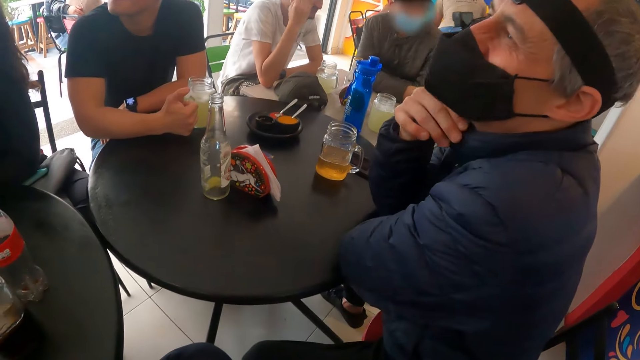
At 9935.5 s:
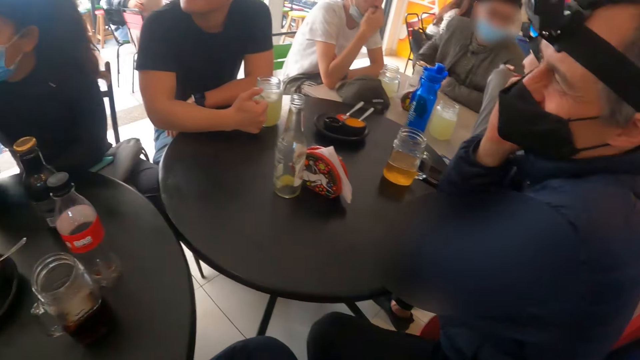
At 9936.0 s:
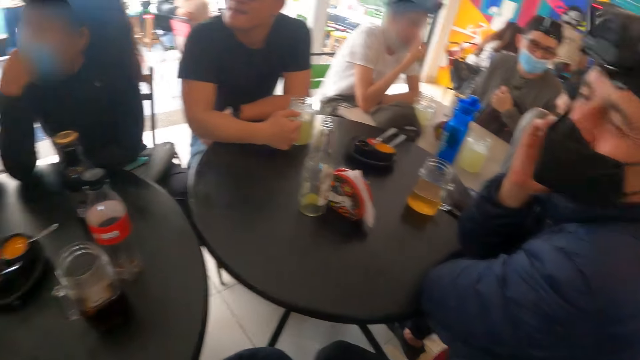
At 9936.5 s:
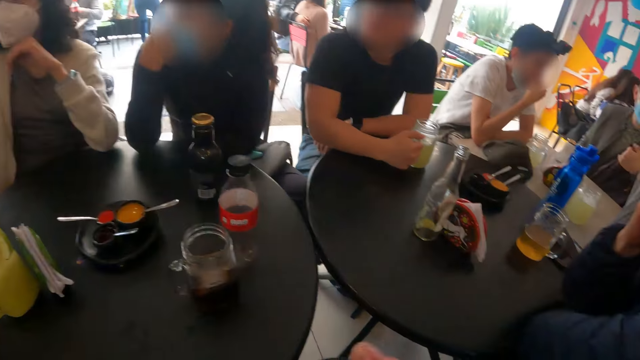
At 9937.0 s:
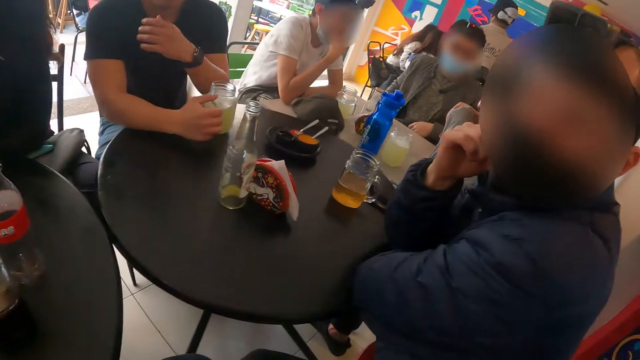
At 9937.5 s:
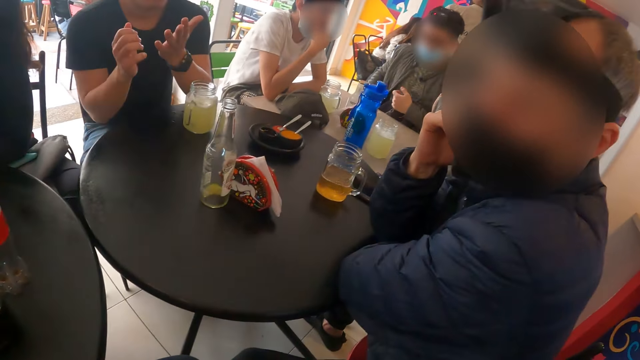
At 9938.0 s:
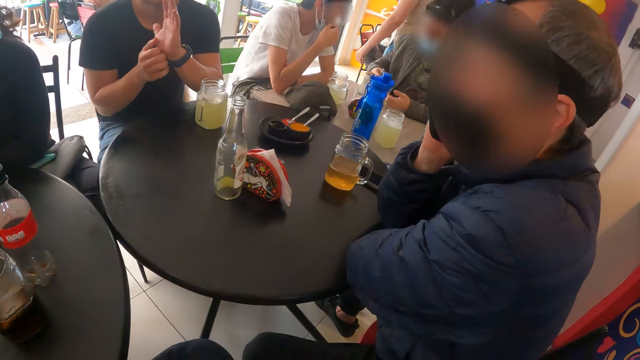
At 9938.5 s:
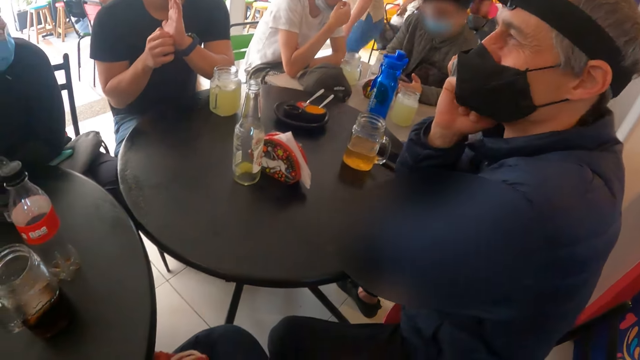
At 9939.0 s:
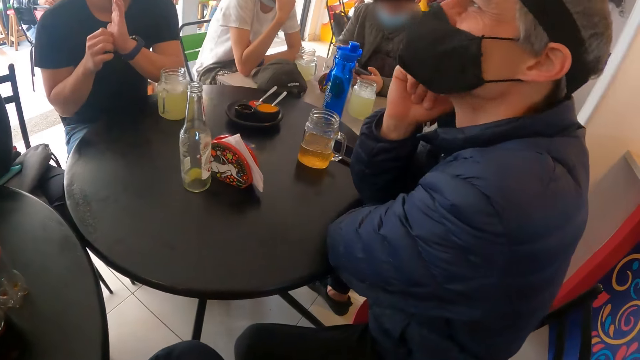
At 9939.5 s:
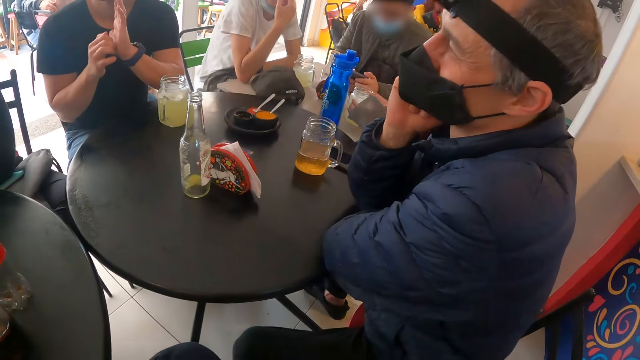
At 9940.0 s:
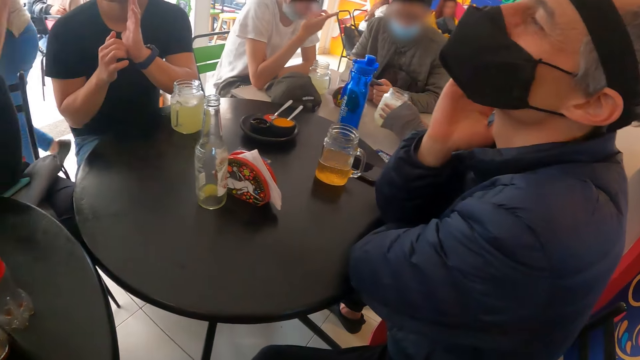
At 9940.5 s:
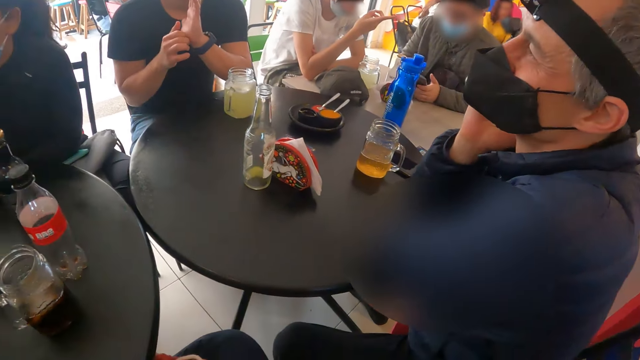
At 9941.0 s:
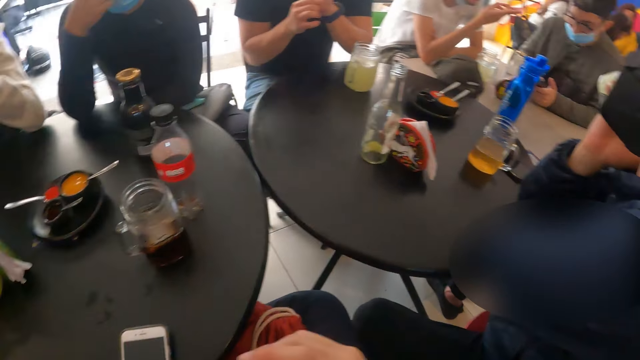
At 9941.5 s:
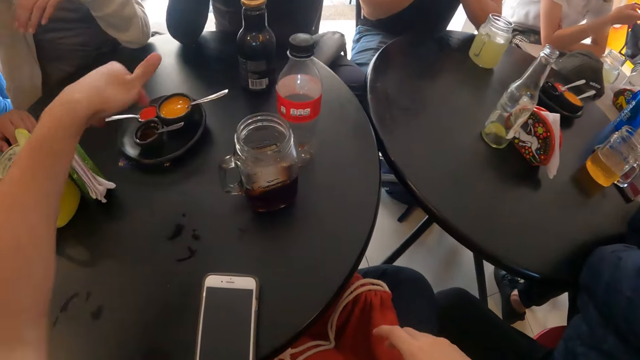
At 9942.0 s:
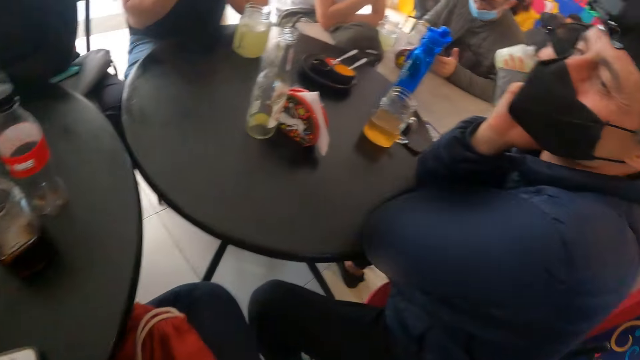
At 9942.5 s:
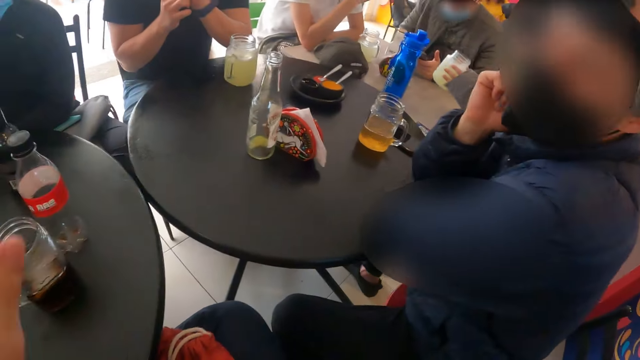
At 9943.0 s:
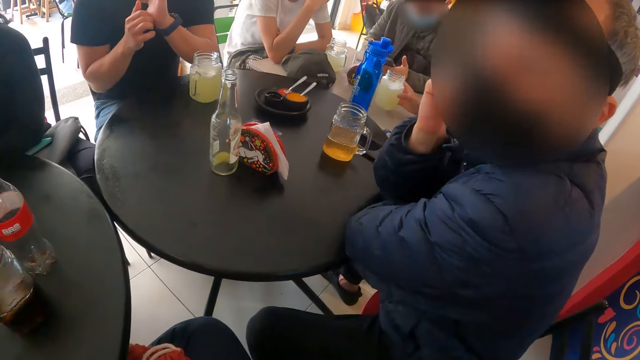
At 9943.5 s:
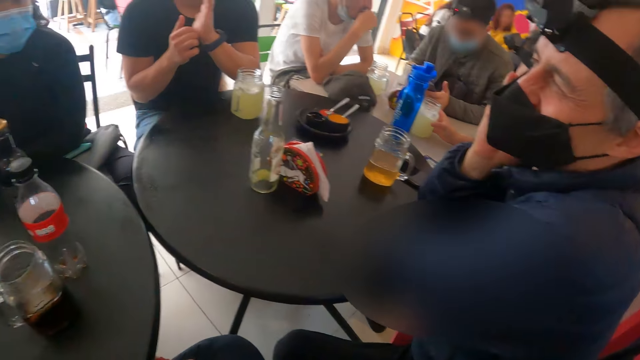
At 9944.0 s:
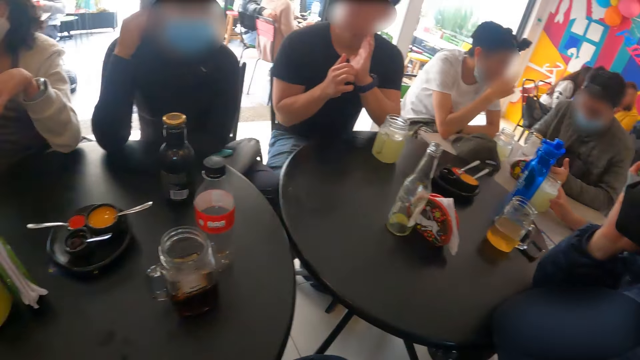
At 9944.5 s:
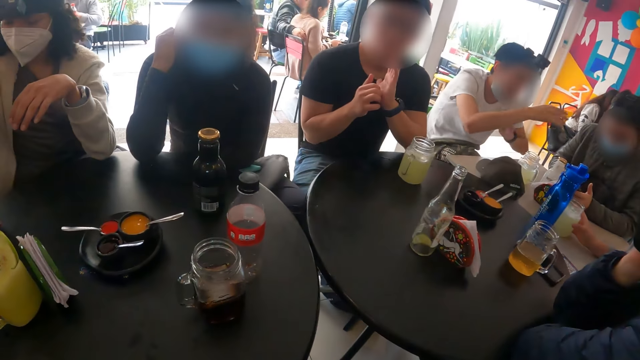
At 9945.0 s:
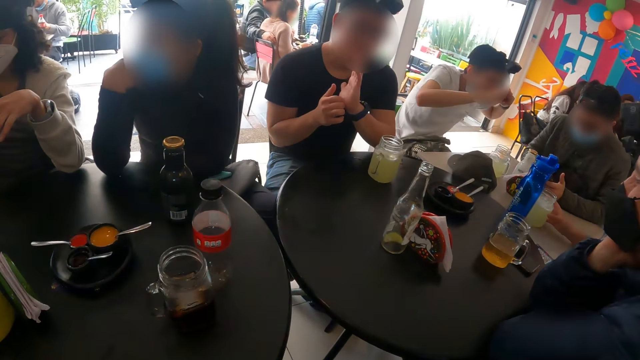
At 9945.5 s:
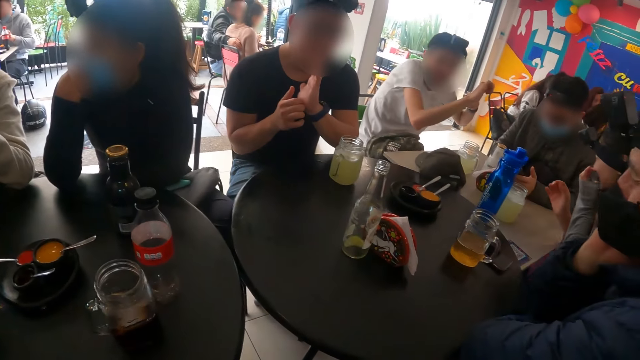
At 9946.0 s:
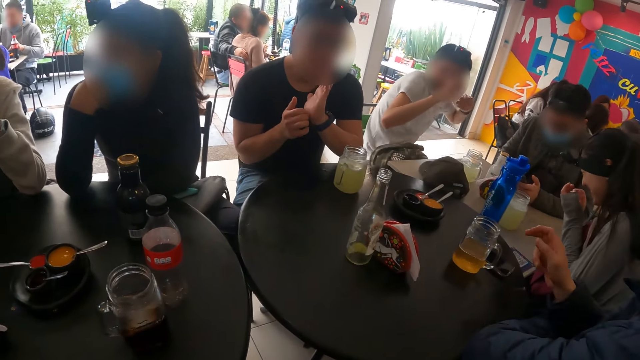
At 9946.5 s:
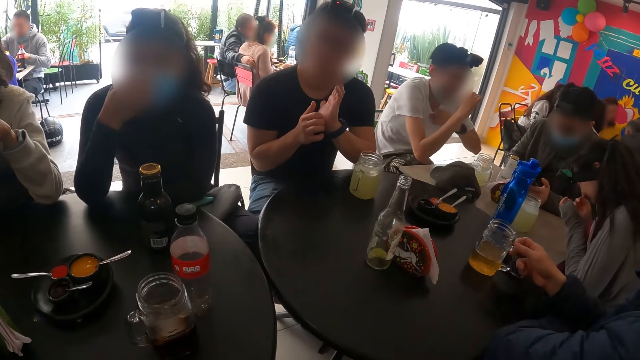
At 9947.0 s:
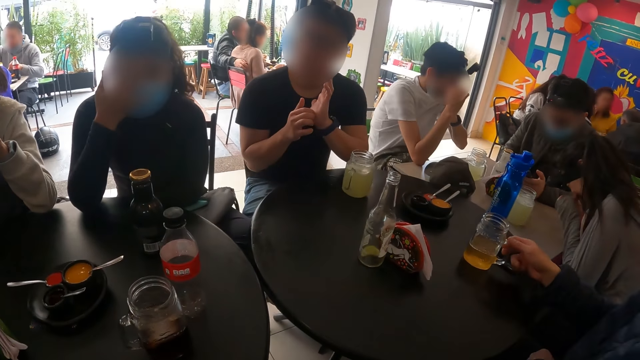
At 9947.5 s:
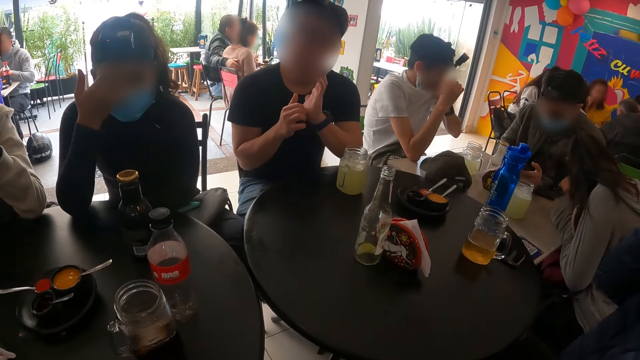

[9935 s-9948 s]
A person places a glass on the table. The camera wearer looks around. They point at the plate. They chat with another person.

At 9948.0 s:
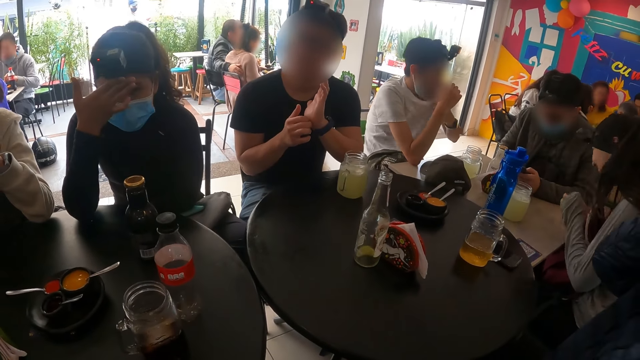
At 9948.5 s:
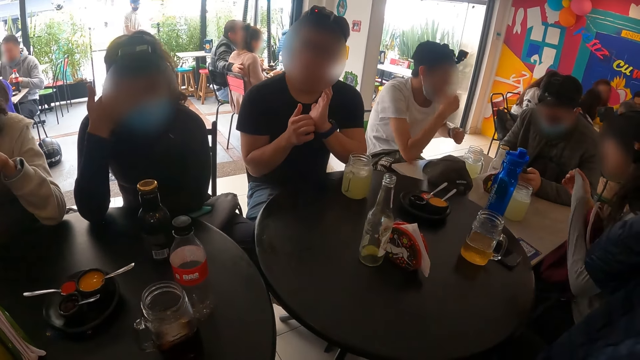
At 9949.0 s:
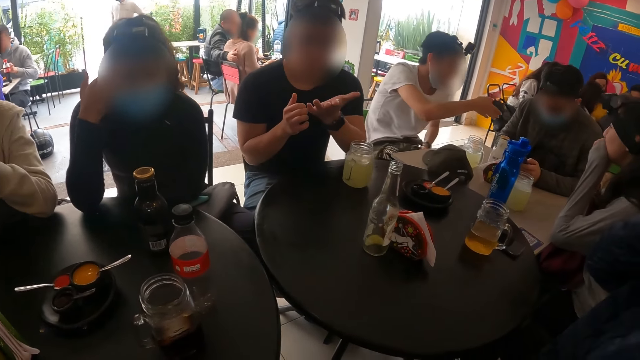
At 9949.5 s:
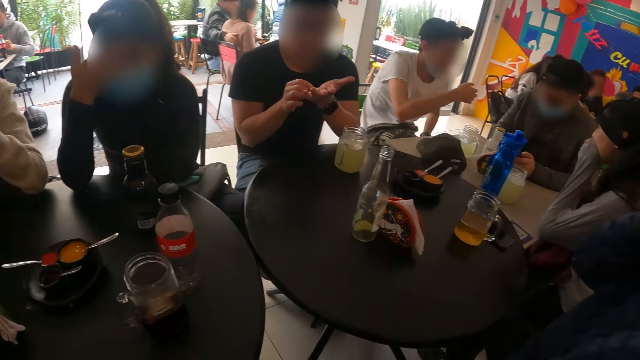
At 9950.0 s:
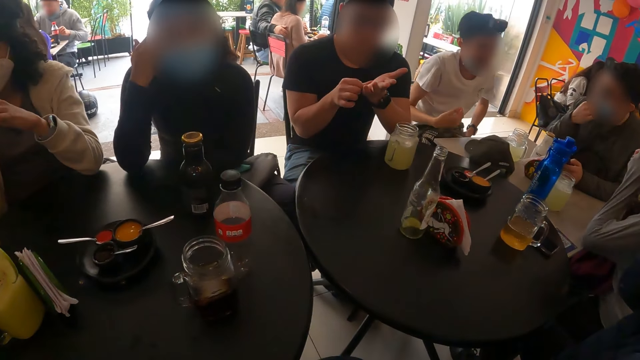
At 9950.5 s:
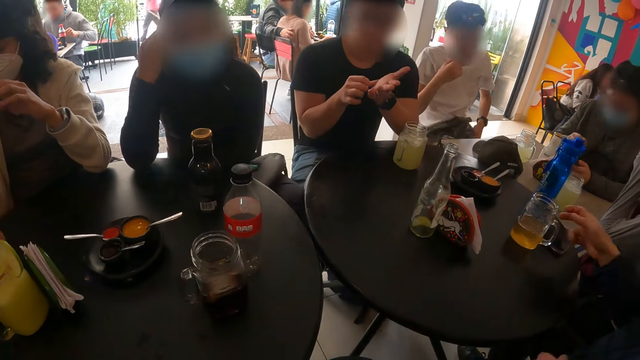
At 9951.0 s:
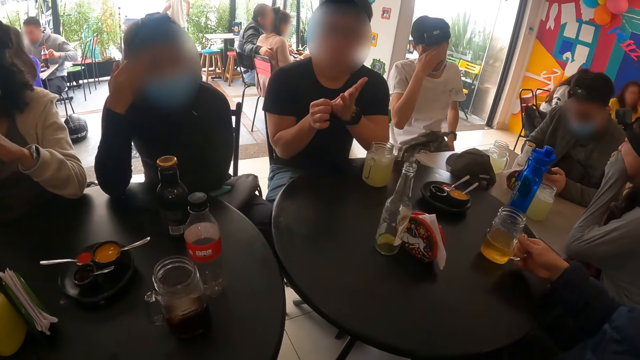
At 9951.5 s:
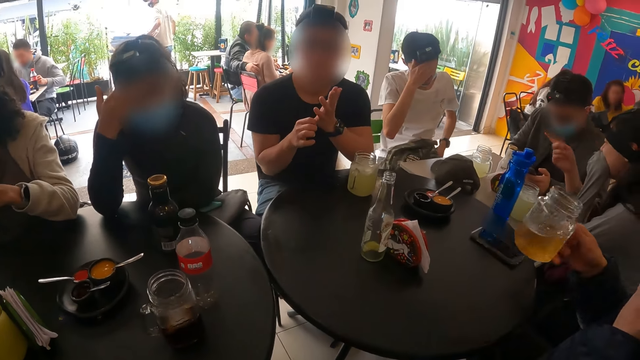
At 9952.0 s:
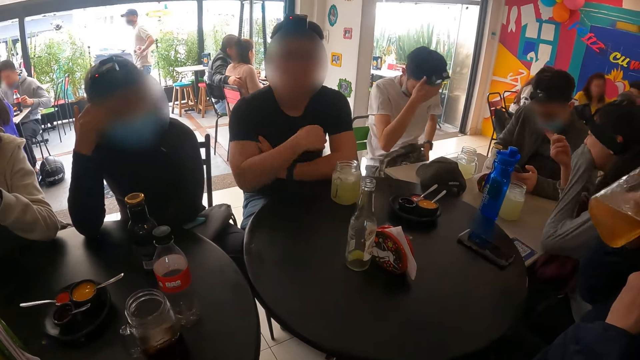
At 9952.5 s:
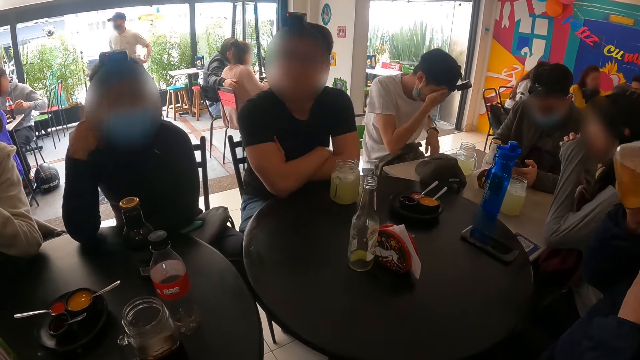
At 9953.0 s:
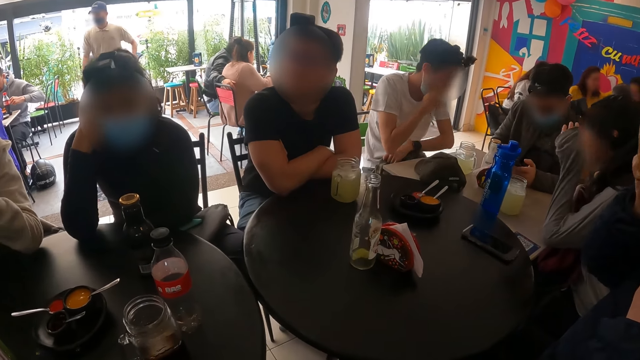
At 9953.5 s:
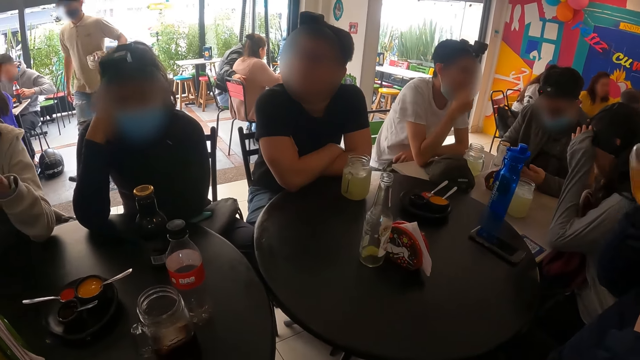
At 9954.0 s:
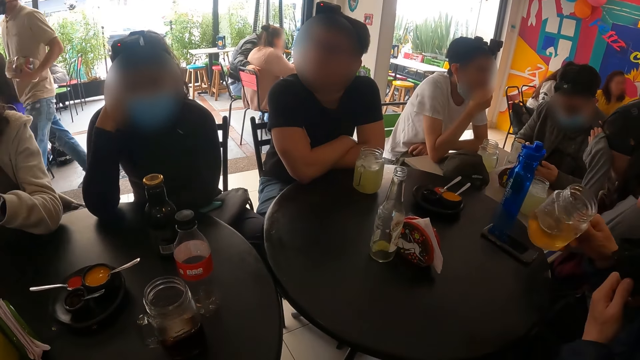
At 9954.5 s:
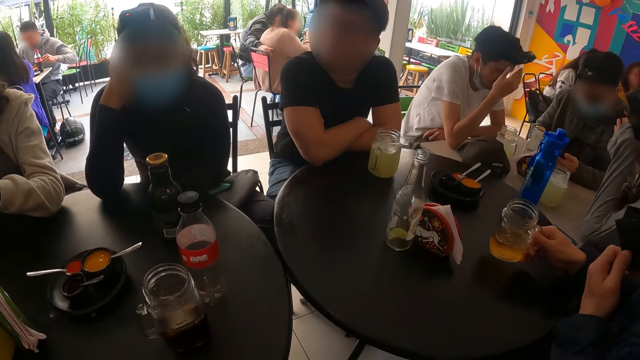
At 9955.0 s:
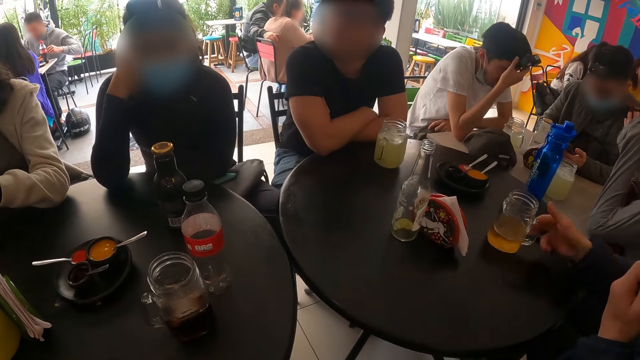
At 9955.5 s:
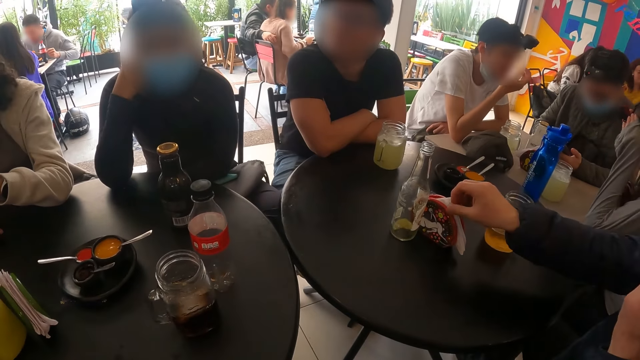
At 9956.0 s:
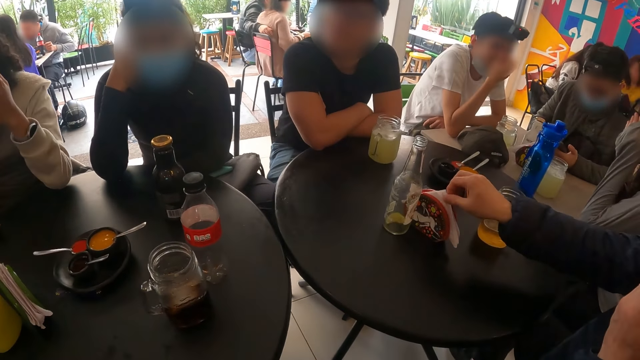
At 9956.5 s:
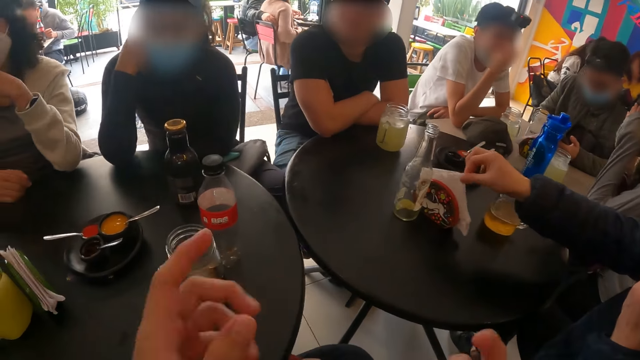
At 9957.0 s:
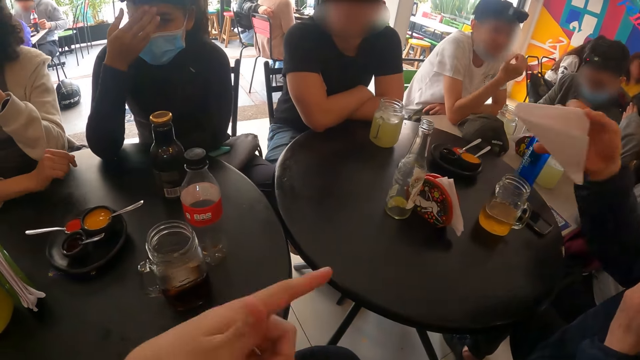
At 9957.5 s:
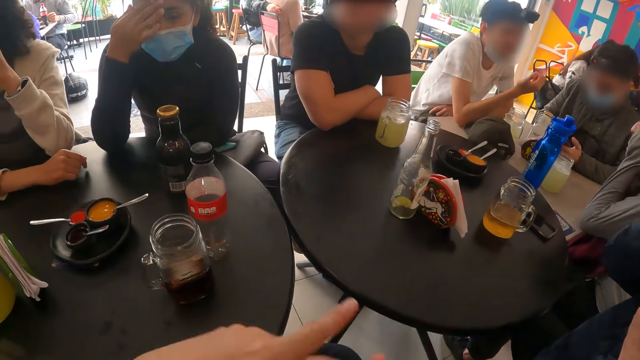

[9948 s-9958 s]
A man picks the glass from the table. The man drinks from the glass. The camera wearer sips the drink. They drop the glass on the table. The man places the glass on the table and picks the serviette from the table. The camera wearer chats with friends.
